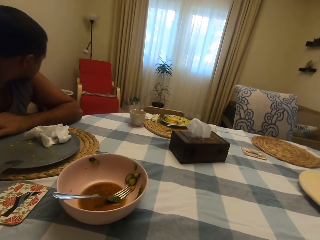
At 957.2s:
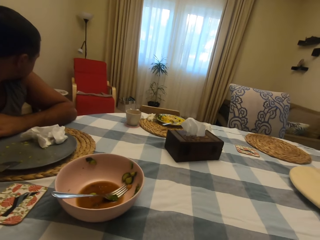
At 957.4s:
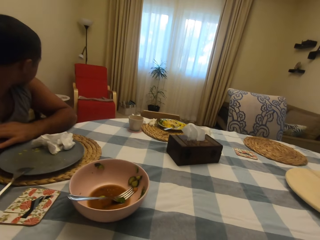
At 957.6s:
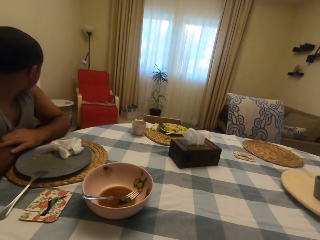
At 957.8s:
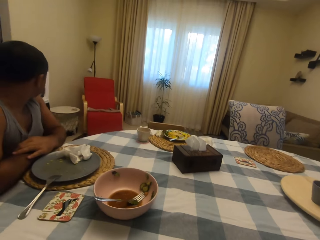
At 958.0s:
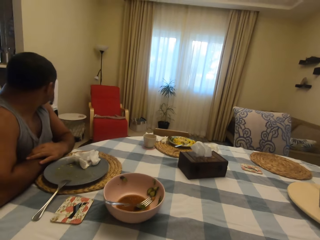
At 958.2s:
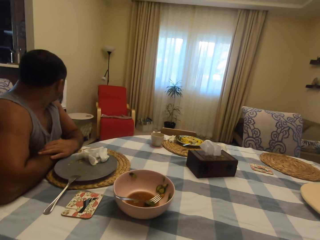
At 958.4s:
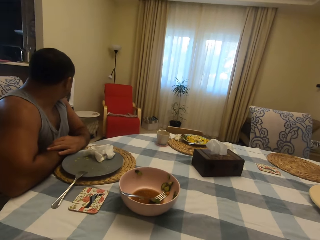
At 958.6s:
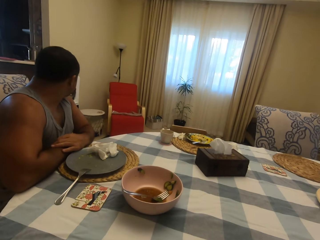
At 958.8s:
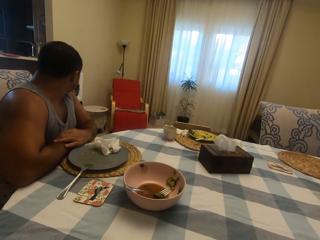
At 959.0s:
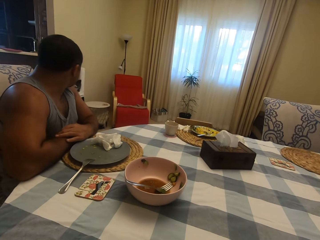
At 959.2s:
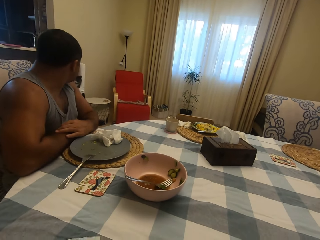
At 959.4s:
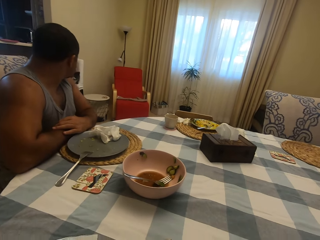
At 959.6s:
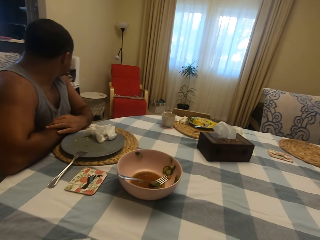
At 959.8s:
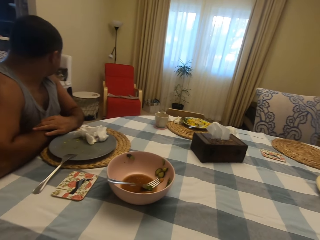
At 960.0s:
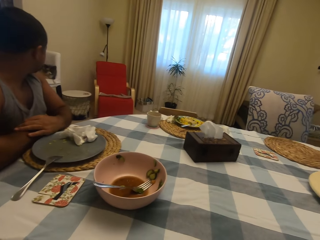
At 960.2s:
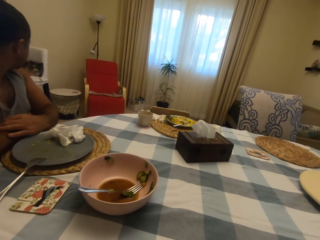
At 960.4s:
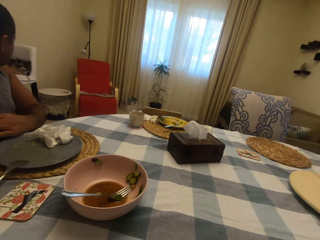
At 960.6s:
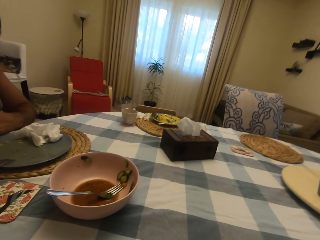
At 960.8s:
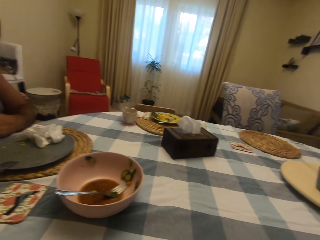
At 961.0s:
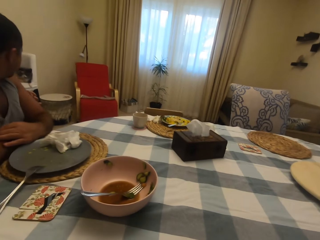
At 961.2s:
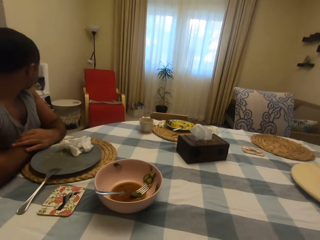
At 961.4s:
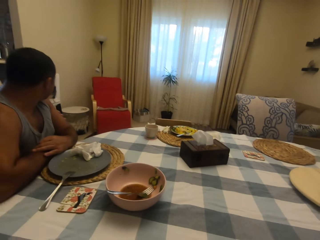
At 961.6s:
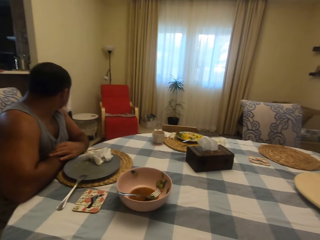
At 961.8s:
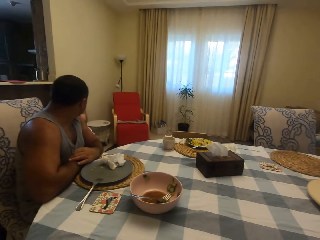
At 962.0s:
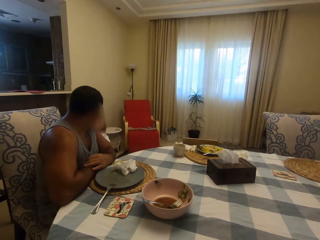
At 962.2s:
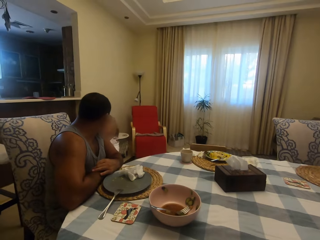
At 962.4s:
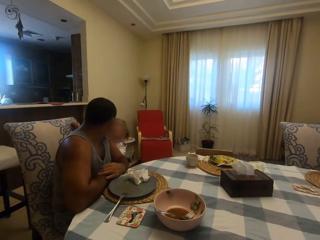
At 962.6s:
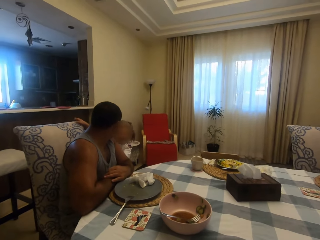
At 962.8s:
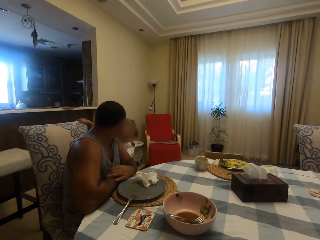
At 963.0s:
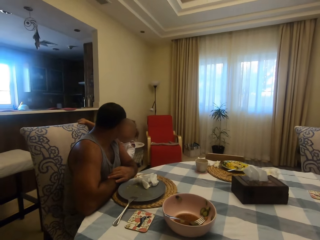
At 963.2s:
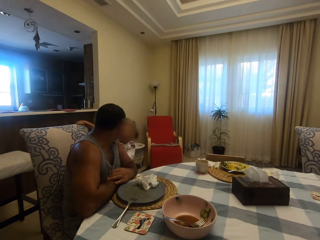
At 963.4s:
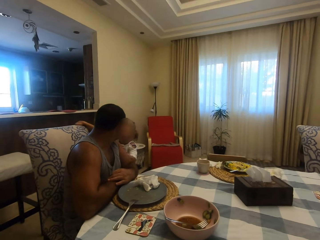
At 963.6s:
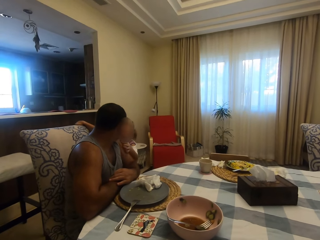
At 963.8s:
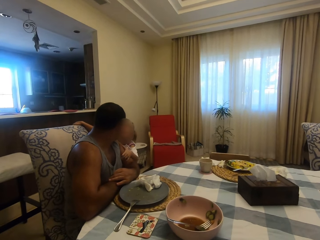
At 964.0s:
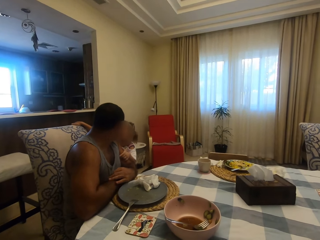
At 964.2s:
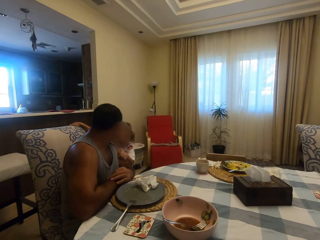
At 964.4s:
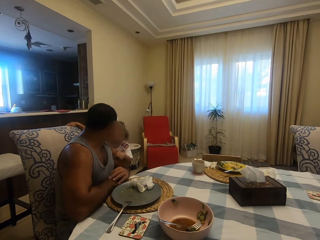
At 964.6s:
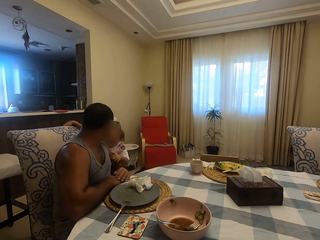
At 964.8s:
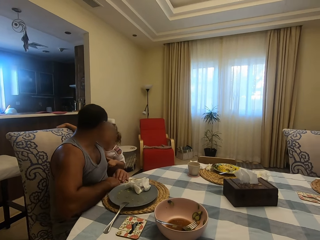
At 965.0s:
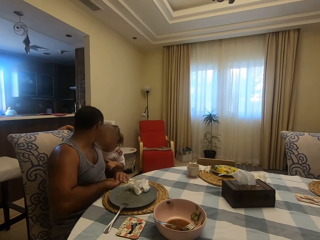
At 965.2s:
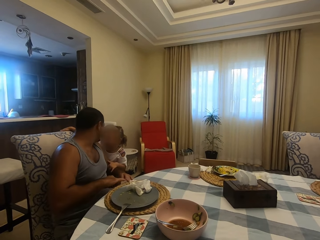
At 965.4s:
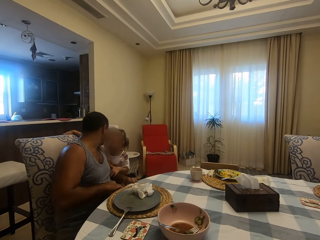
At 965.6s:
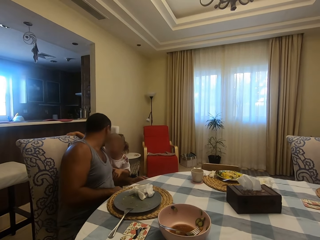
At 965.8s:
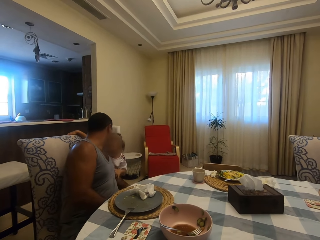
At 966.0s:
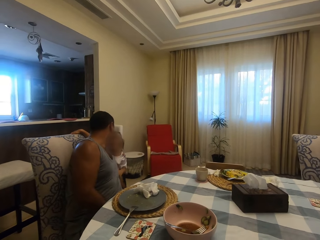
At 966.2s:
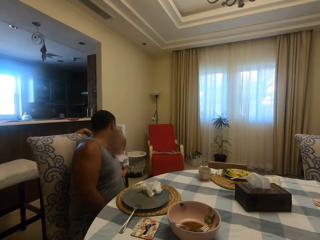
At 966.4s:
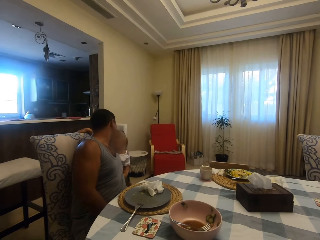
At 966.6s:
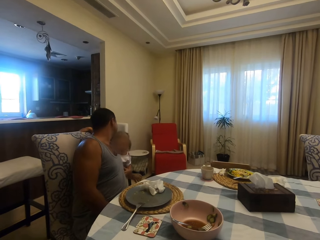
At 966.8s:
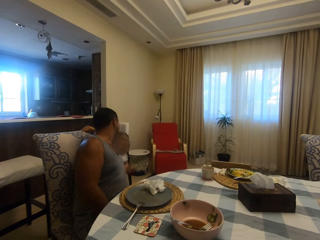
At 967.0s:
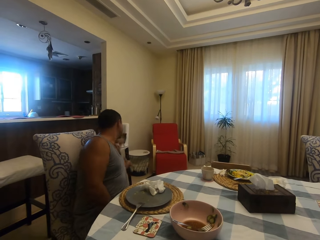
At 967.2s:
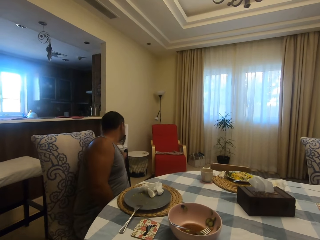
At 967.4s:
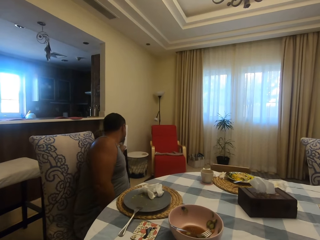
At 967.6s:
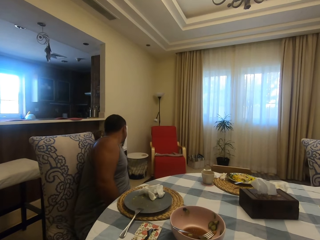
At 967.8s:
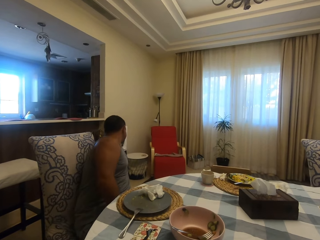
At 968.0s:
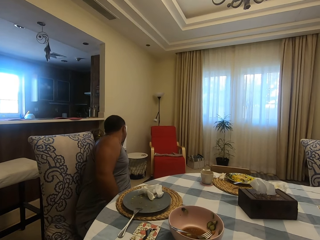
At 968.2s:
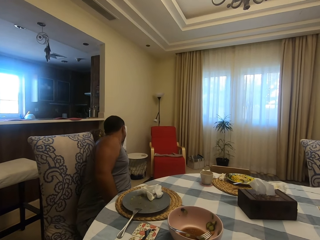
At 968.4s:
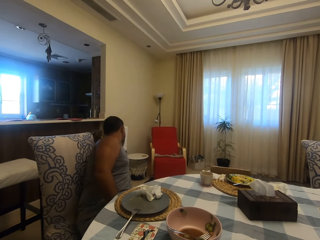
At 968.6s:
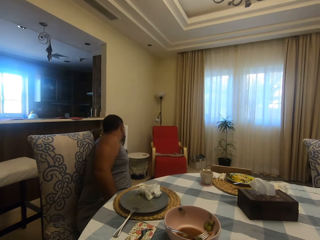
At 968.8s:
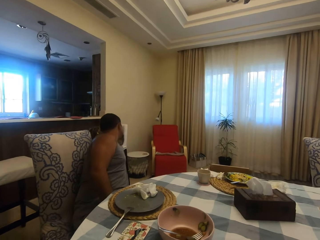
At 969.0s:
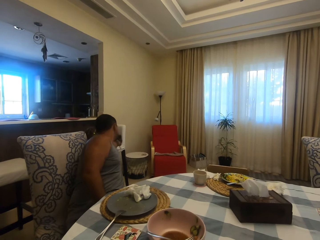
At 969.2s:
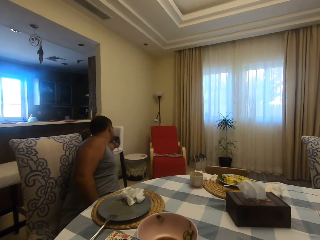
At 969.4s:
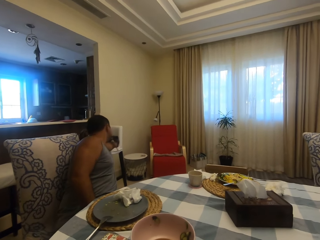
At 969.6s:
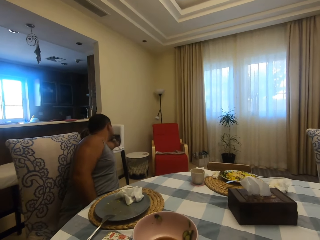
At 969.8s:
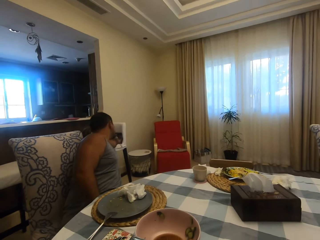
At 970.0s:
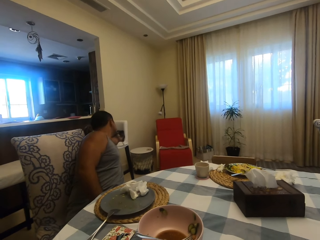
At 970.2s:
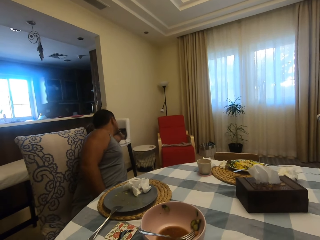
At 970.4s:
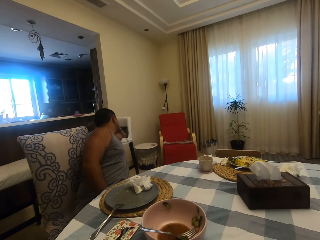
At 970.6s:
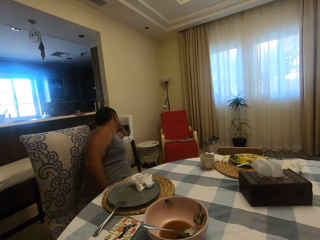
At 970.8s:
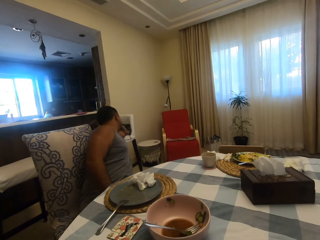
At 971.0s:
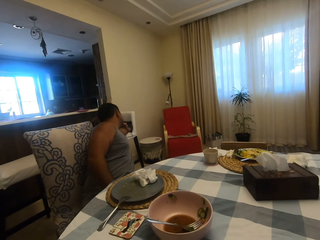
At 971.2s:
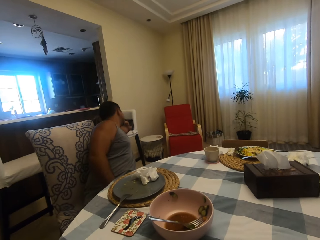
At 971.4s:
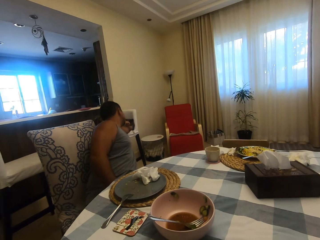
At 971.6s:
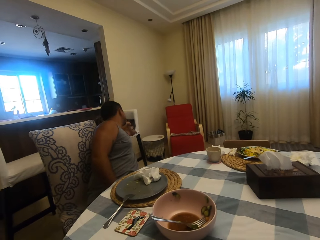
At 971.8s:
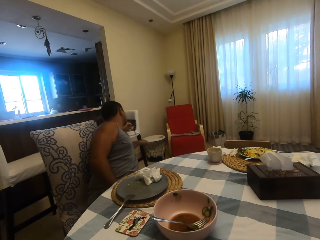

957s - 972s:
A person speaks to another person. A child holds her father. The other person speaks to the first person. The camera wearer looks at the first person and the other person.

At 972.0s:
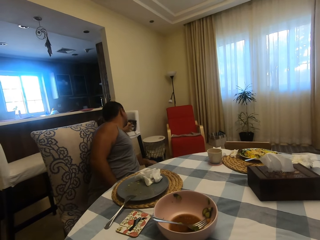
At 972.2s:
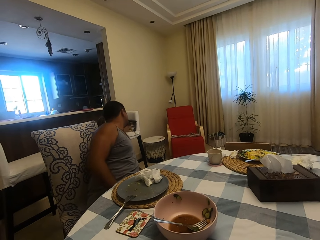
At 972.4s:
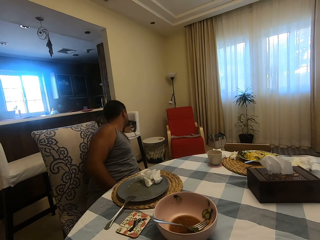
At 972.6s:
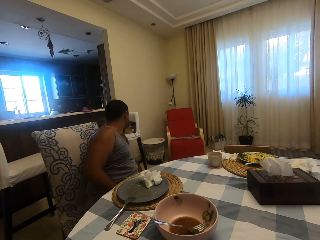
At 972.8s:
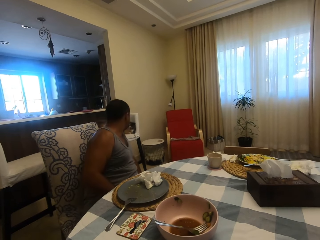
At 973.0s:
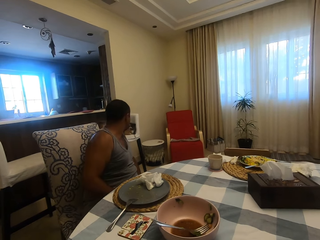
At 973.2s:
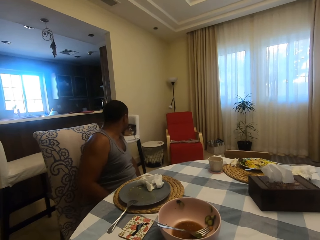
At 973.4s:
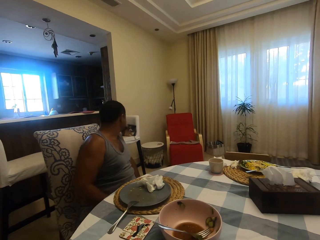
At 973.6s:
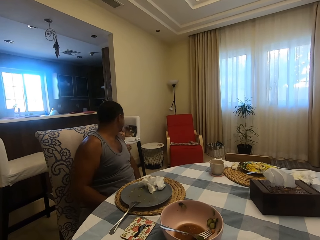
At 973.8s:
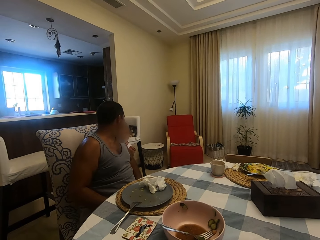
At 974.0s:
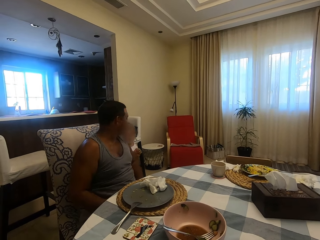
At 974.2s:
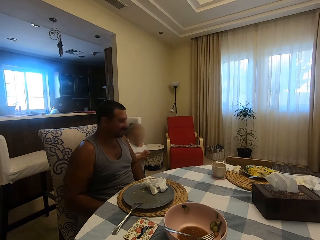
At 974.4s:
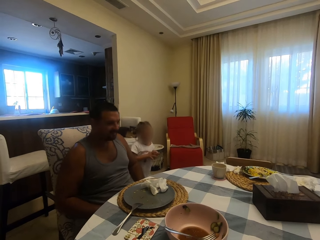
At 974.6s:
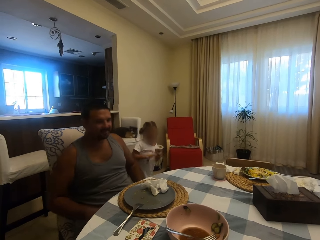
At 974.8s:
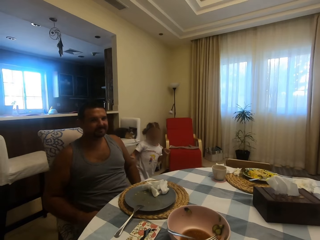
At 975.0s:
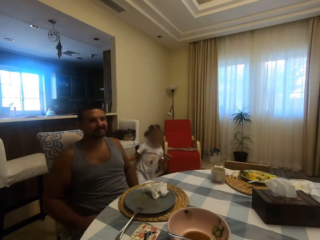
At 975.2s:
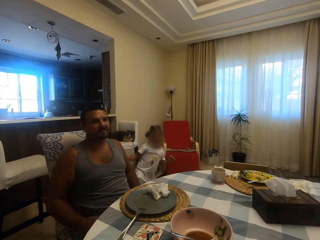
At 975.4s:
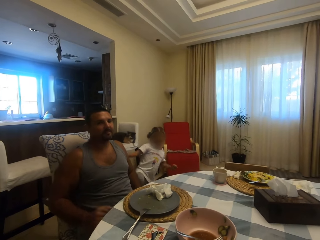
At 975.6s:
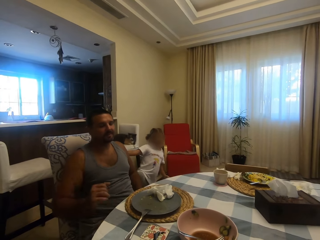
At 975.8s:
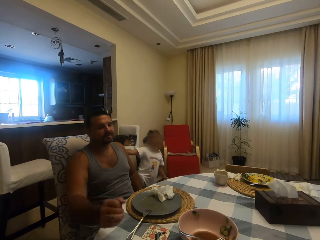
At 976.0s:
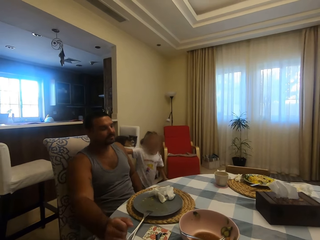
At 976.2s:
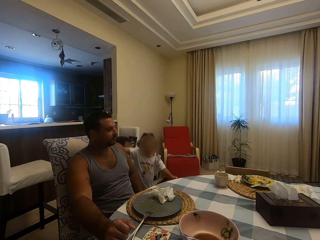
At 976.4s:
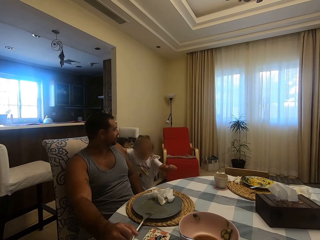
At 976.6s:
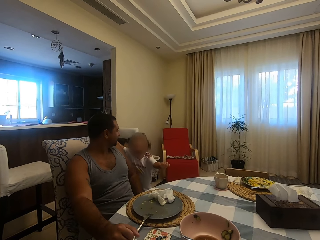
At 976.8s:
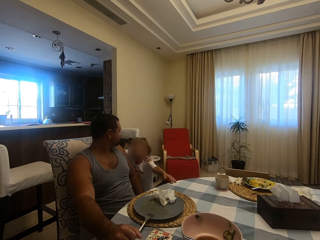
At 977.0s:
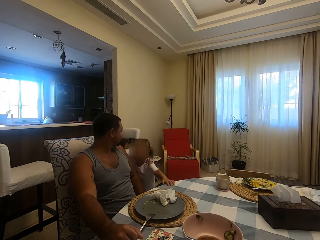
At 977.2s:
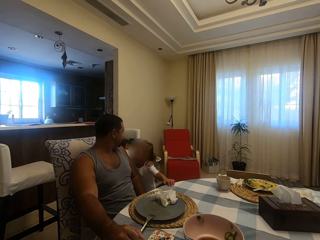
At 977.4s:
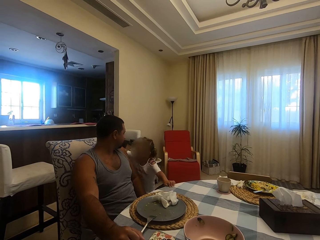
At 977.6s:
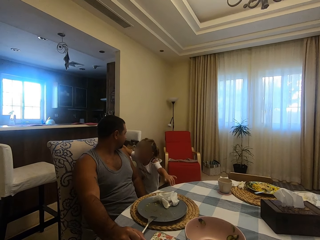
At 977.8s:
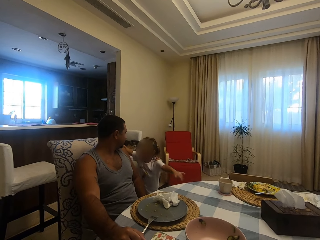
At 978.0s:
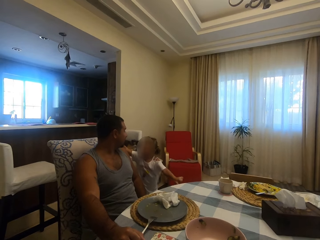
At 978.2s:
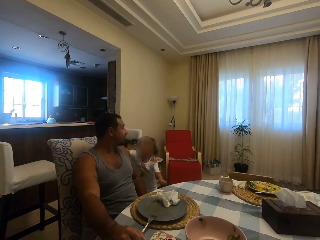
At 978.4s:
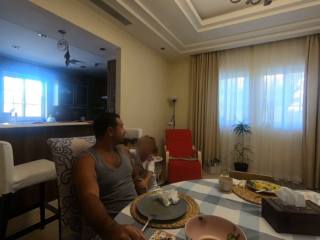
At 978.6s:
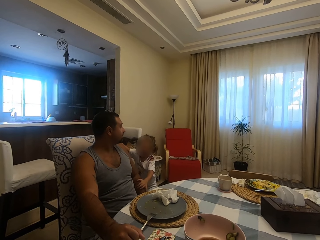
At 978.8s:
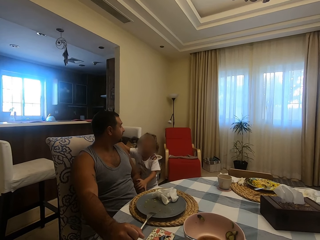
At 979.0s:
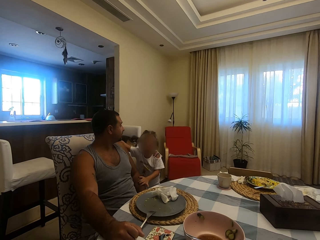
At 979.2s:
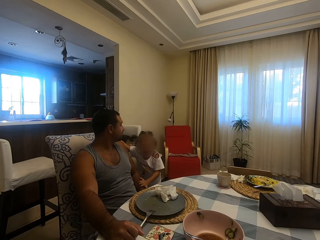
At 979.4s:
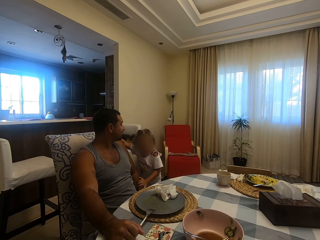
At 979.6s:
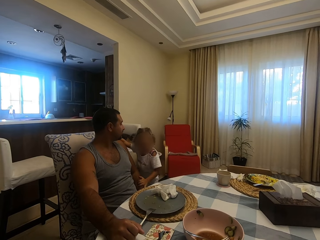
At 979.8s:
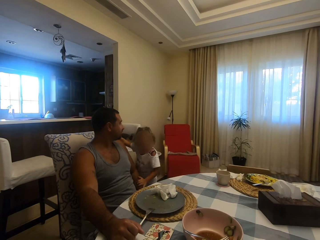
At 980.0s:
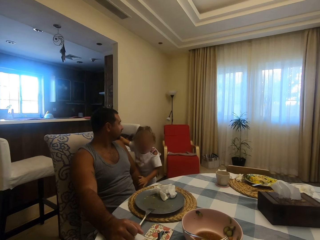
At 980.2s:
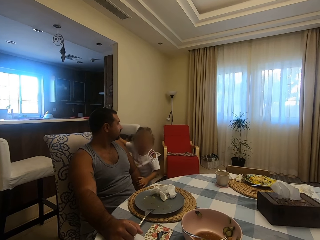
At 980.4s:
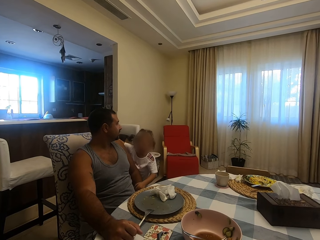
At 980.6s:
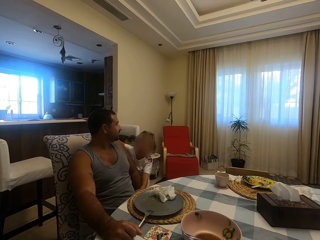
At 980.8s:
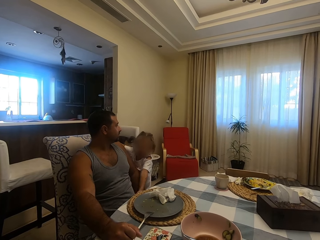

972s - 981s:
A person speaks to another person. A child stands near his father. The camera wearer looks at the first person and the other person.
